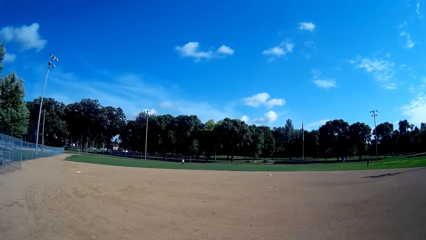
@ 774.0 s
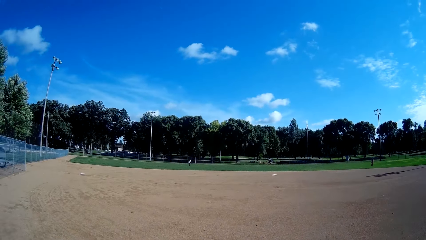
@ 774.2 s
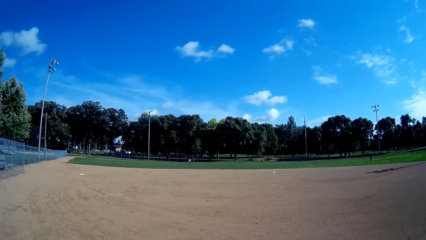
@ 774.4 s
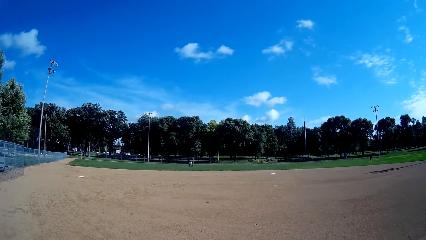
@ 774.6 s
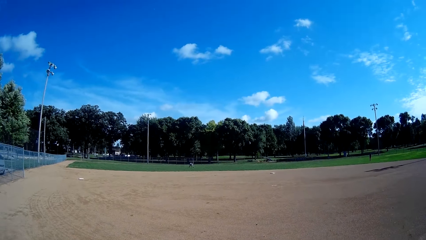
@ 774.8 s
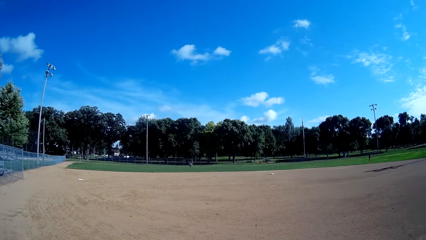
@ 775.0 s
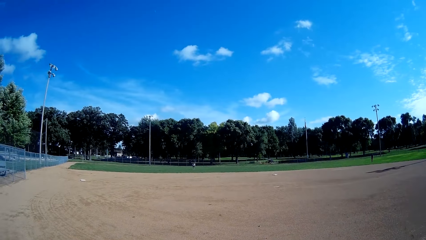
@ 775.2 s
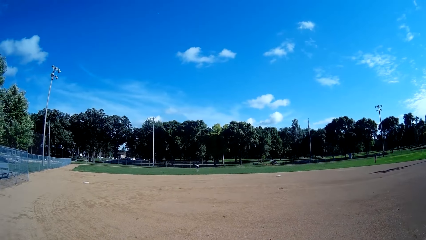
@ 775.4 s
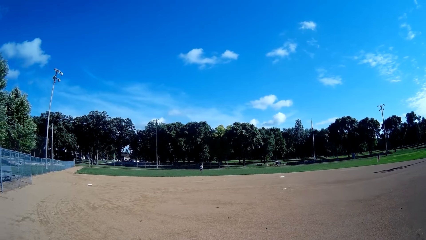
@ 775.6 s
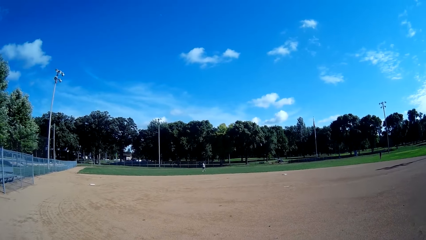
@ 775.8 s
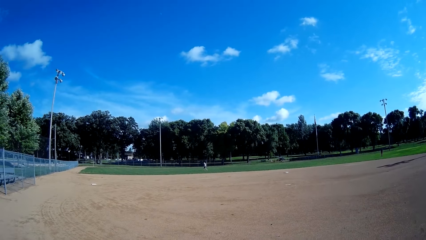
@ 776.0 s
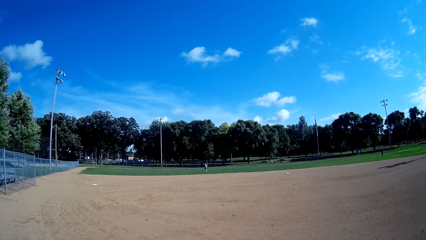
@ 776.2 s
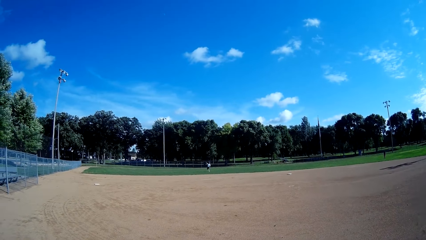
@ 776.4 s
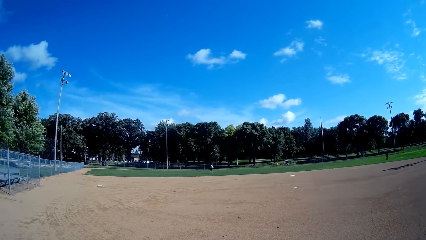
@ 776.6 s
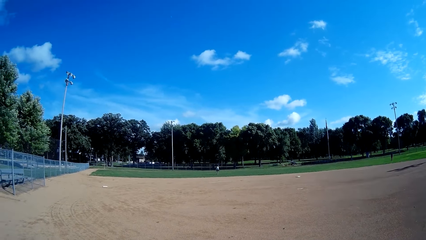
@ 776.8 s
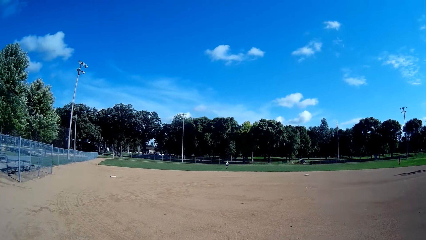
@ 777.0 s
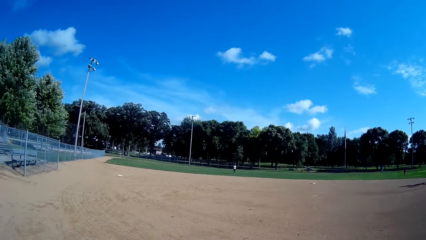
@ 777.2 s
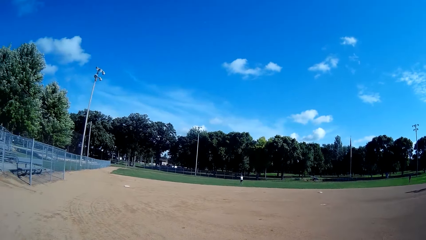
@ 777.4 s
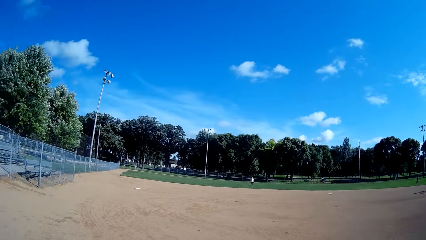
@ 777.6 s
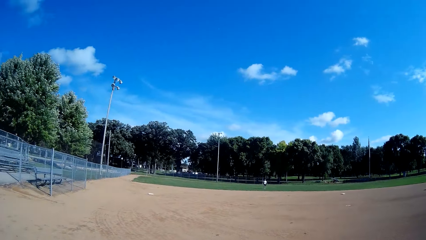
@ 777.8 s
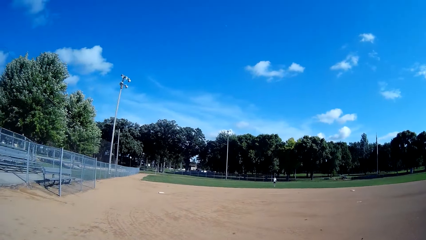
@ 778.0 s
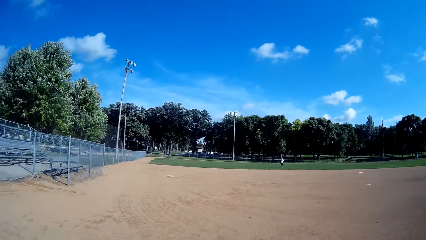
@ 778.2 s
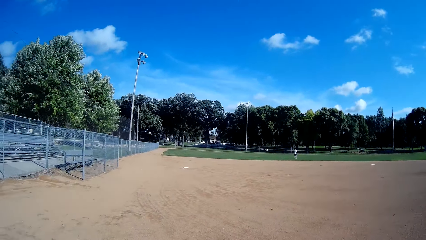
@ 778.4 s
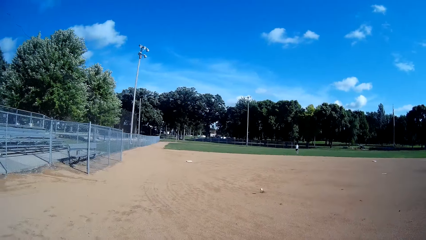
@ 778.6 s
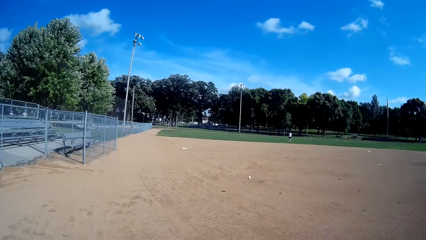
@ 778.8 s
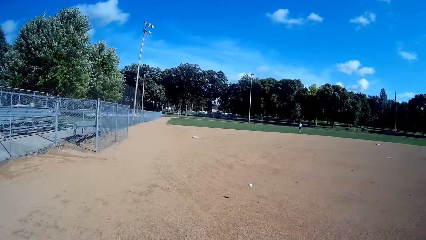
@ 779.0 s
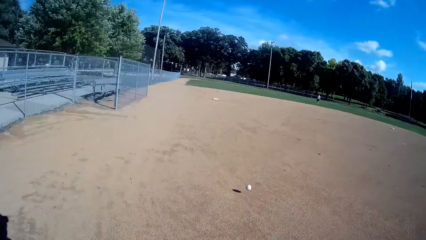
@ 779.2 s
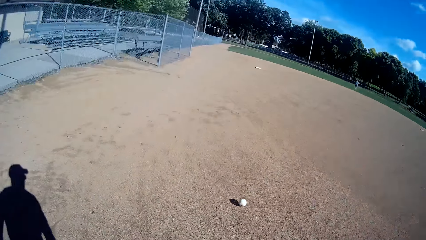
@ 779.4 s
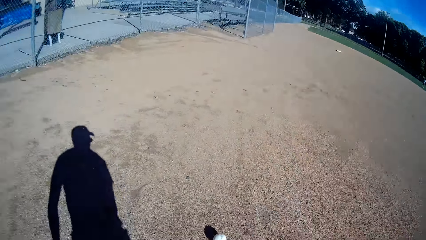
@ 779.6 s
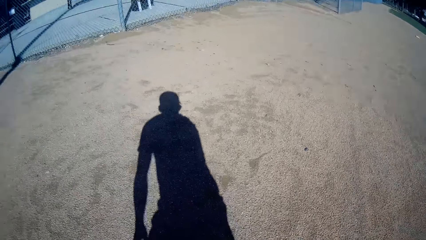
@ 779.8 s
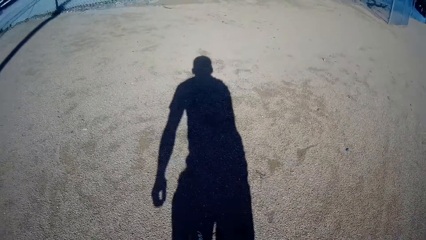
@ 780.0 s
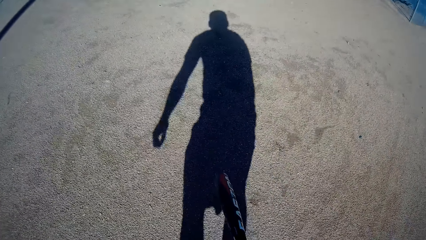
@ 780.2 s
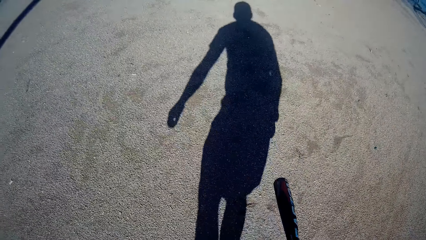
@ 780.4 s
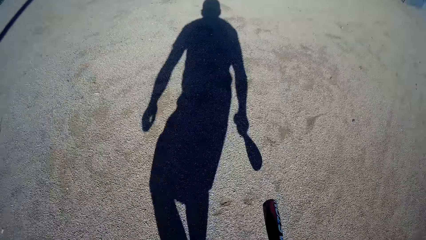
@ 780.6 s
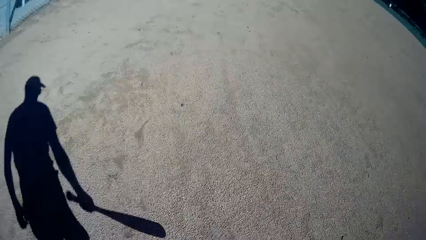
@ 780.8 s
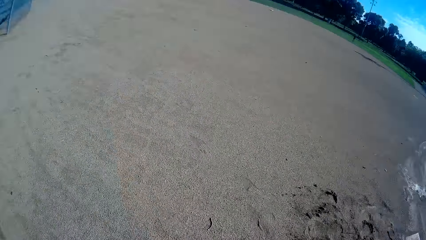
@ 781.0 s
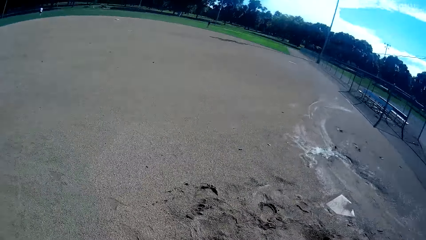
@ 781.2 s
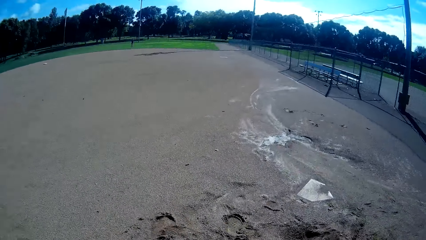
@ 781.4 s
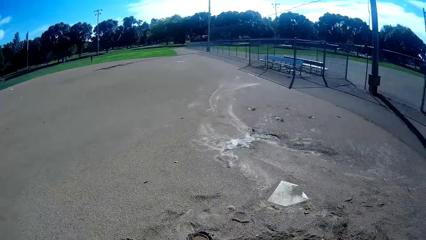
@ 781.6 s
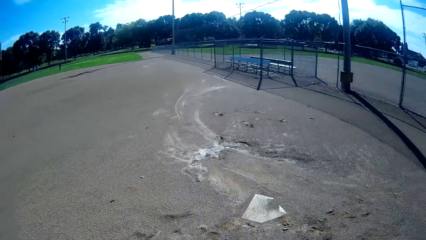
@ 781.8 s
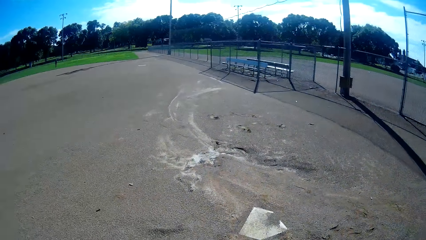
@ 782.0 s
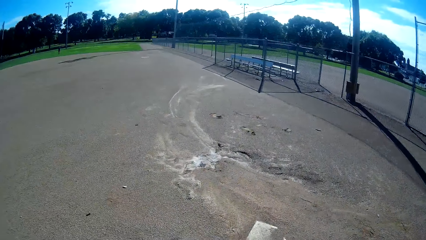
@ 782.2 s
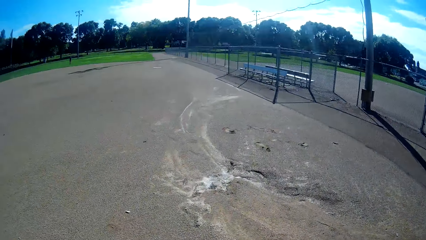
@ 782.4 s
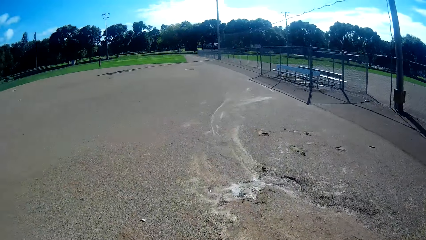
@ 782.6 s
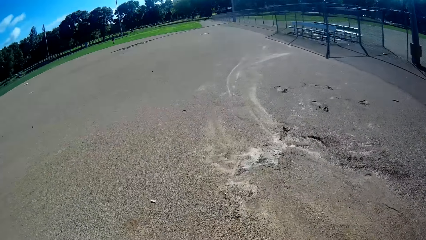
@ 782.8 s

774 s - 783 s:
A man bends and picks up the baseball from the ground. The man catches the baseball. The man stands and jogs forward. The man throws the ball to the camera wearer. The man hits the baseball with the baseball bat in his hand. The camera wearer looks at the baseball on the ground. He looks around. He walks a distance with the baseball and baseball bat in his hands.

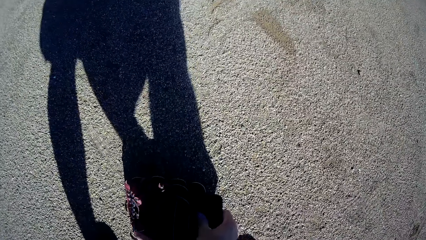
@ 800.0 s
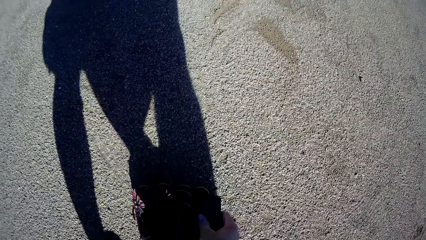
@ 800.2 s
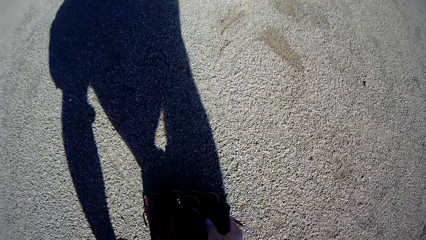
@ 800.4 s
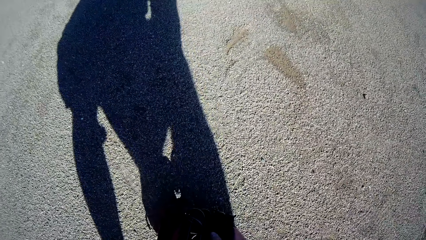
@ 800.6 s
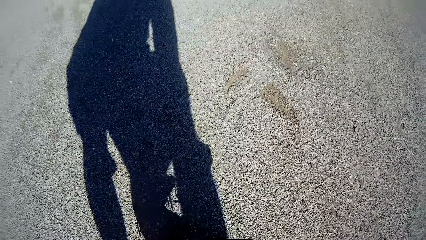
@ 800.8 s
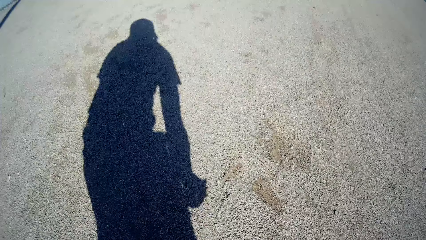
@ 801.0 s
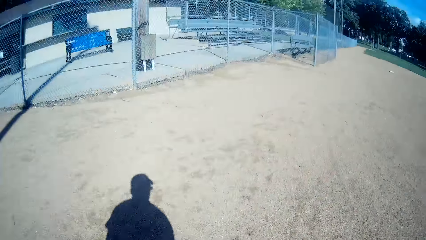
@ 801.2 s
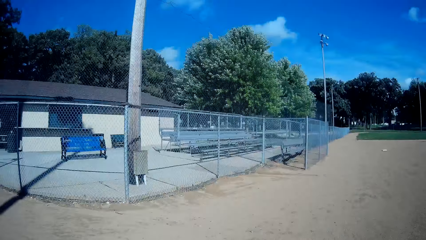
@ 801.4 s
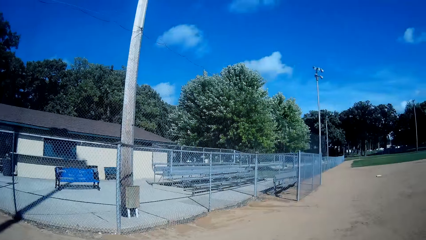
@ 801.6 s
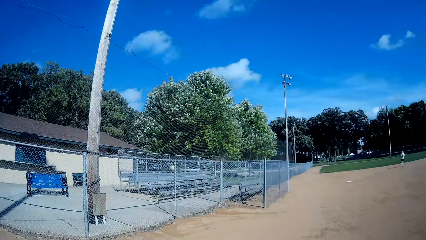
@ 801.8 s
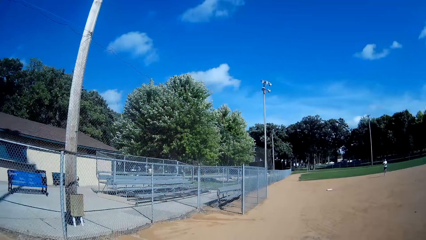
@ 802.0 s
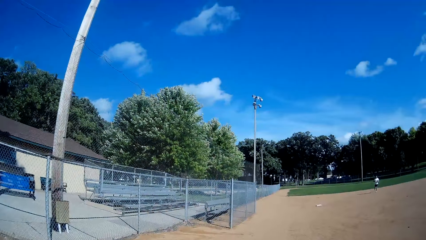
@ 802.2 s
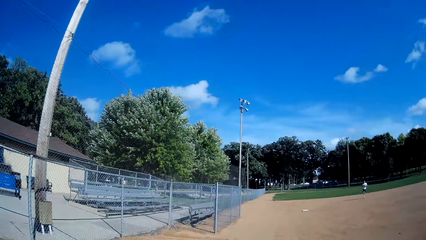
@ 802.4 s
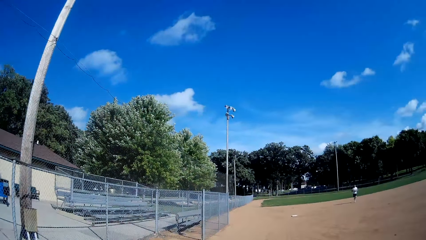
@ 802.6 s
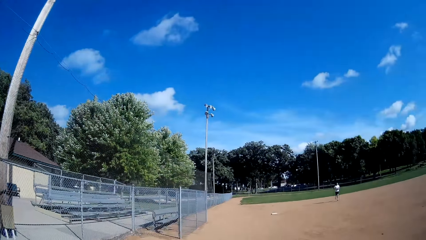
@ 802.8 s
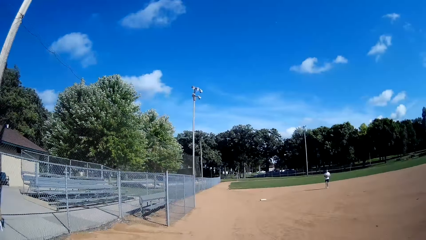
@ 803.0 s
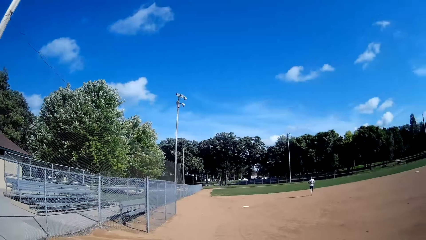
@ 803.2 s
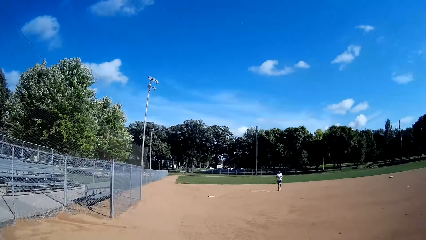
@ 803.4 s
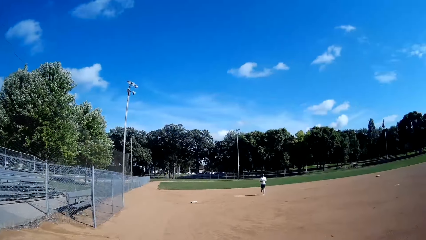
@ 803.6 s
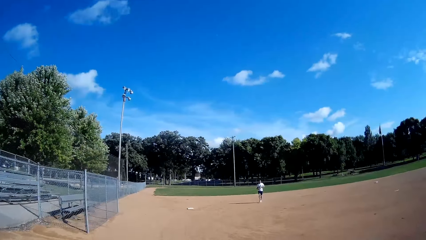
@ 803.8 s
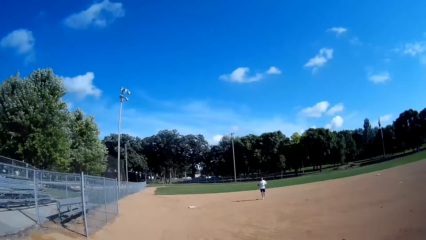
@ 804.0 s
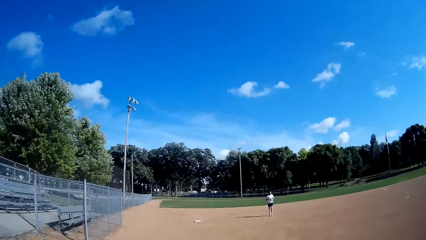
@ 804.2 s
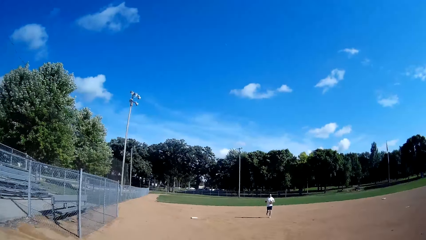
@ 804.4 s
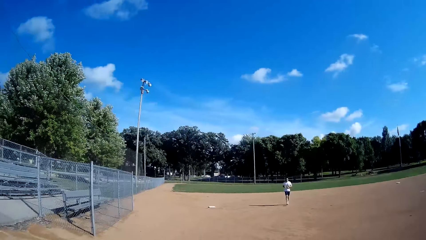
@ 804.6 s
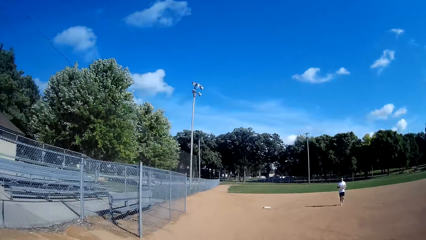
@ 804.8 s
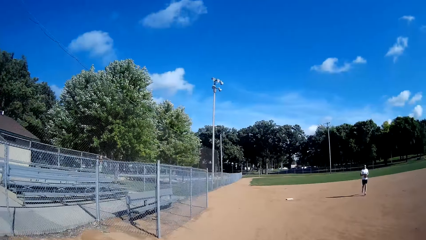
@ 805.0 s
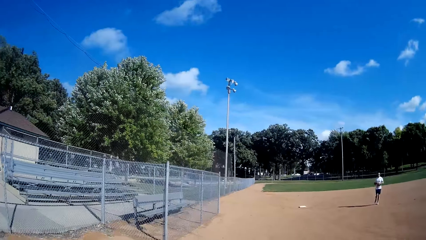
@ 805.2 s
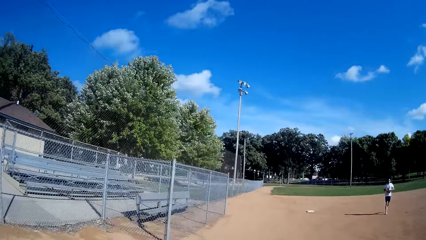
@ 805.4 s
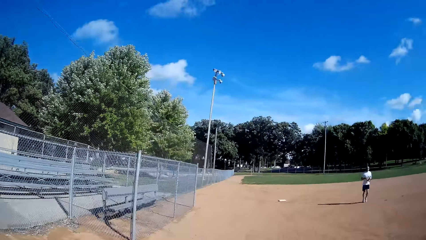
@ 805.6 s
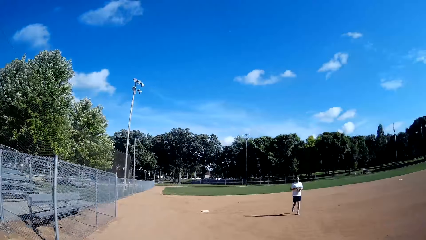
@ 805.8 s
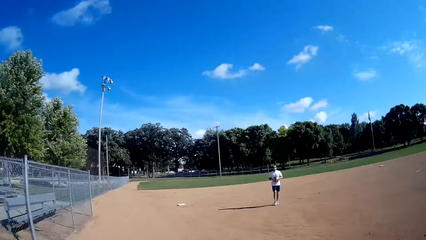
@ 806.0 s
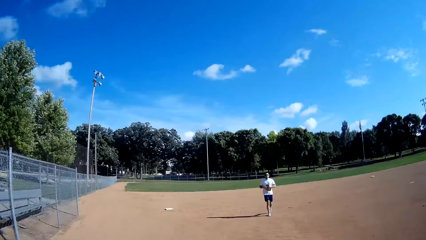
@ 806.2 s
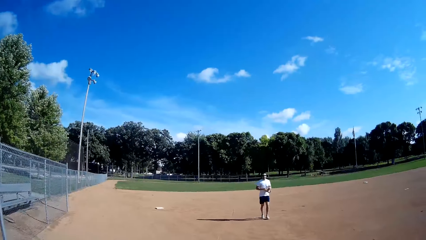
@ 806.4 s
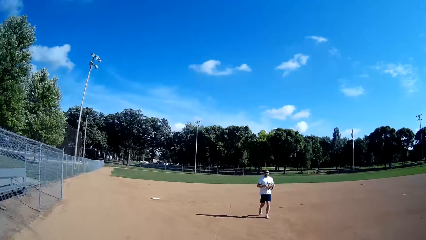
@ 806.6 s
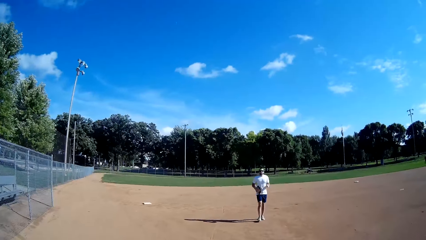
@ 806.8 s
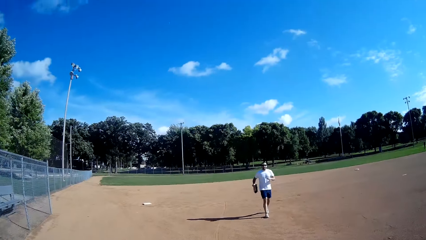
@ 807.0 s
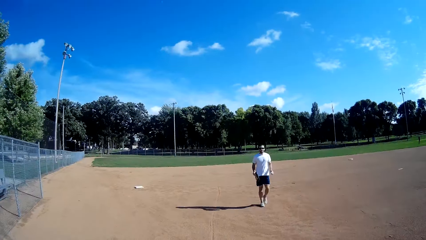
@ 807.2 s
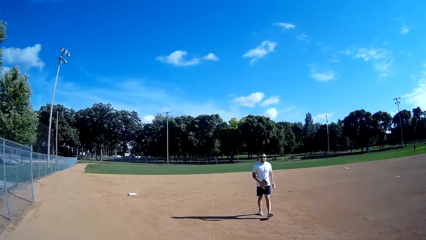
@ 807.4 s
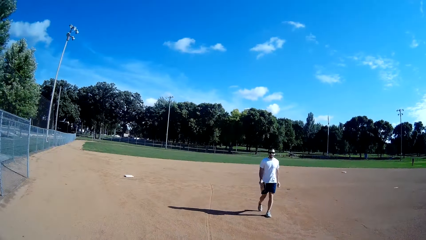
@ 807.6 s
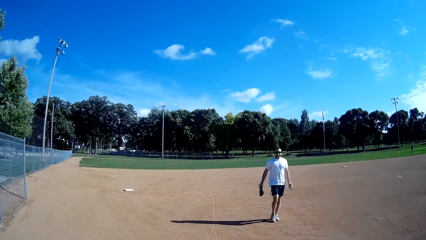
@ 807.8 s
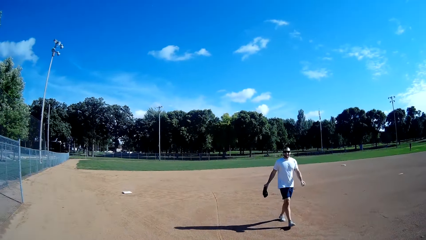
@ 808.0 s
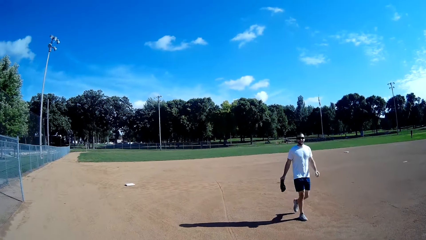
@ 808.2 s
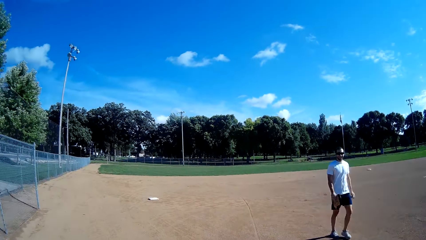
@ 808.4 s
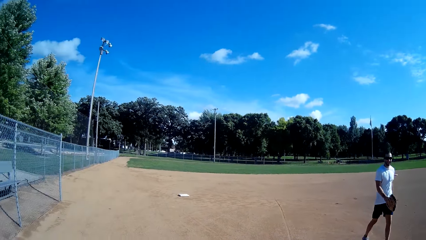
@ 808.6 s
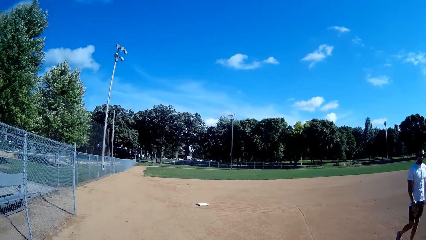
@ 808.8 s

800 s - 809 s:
The camera wearer carries his bag from the ground. He picks a bottle from the bag. He stands and looks around. A man runs with the baseball and baseball bat in his hands. The camera wearer discusses with the man in the field. The man jogs forward.
